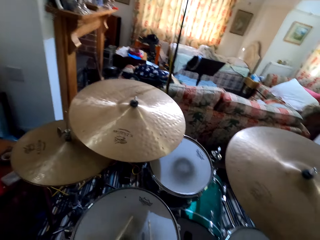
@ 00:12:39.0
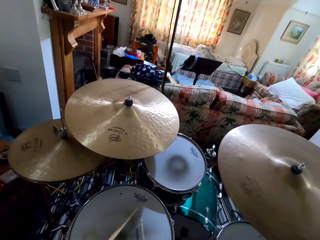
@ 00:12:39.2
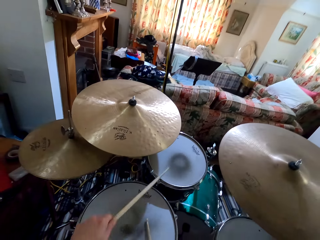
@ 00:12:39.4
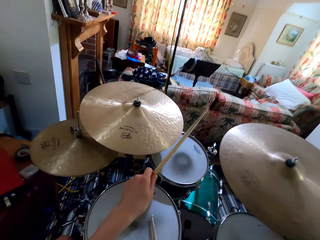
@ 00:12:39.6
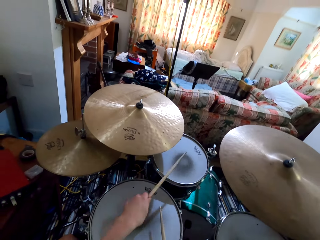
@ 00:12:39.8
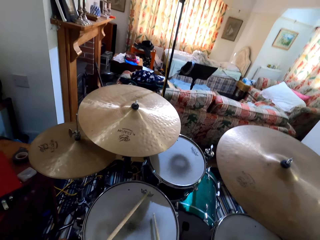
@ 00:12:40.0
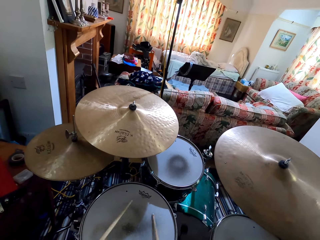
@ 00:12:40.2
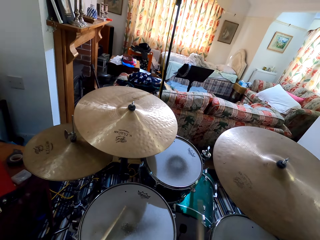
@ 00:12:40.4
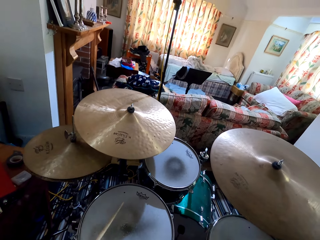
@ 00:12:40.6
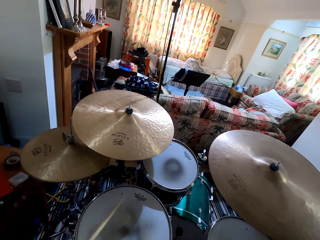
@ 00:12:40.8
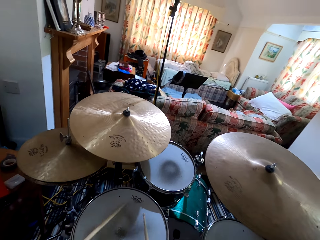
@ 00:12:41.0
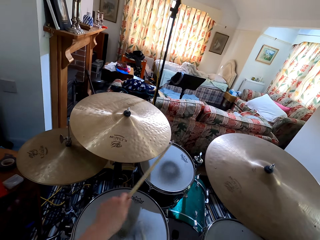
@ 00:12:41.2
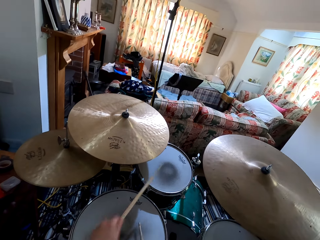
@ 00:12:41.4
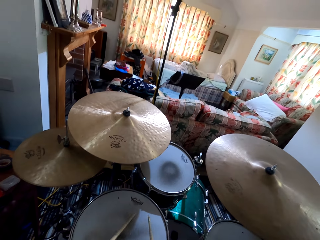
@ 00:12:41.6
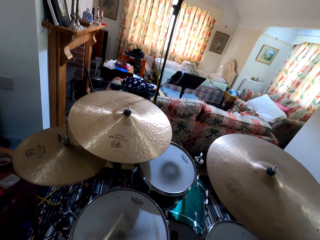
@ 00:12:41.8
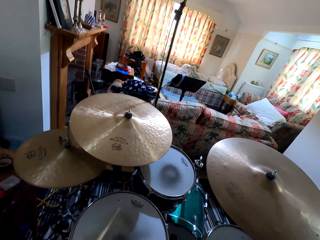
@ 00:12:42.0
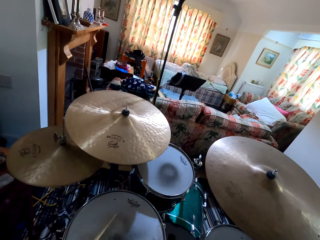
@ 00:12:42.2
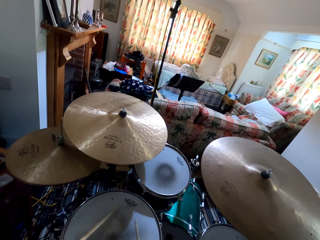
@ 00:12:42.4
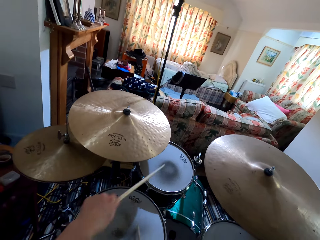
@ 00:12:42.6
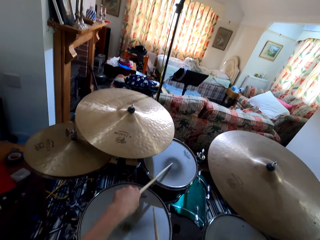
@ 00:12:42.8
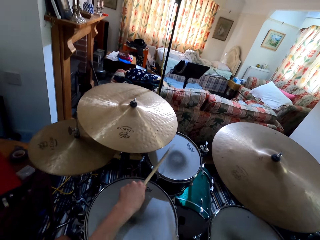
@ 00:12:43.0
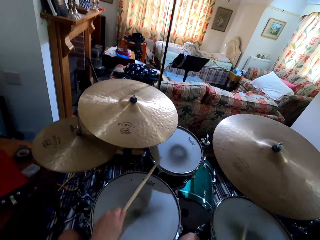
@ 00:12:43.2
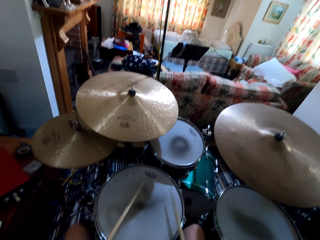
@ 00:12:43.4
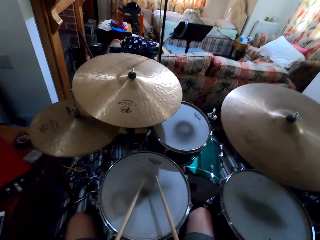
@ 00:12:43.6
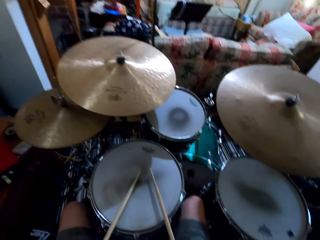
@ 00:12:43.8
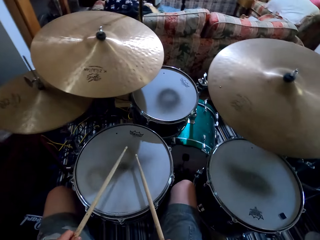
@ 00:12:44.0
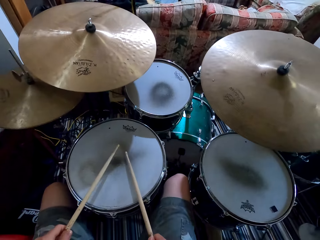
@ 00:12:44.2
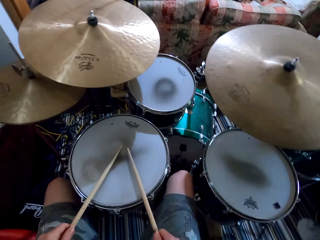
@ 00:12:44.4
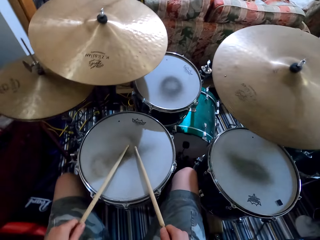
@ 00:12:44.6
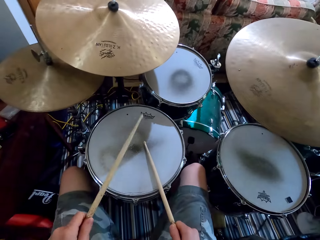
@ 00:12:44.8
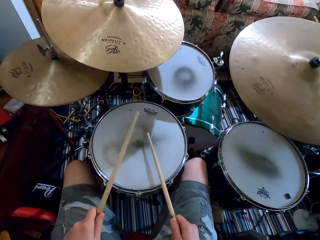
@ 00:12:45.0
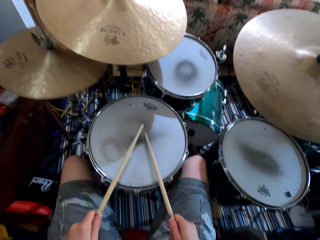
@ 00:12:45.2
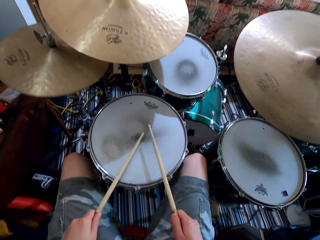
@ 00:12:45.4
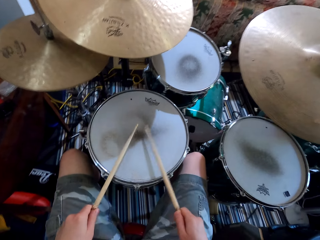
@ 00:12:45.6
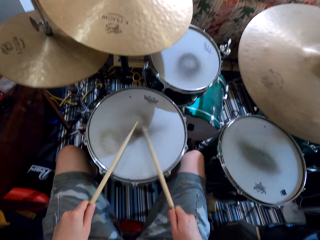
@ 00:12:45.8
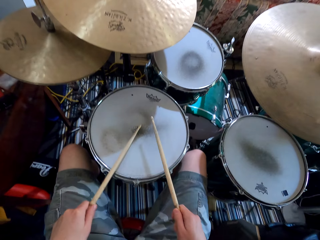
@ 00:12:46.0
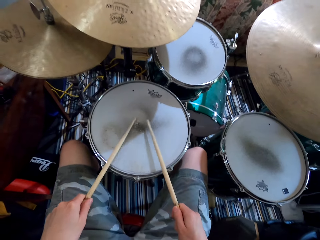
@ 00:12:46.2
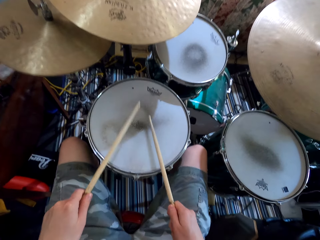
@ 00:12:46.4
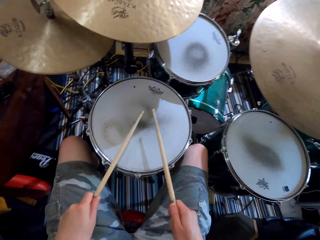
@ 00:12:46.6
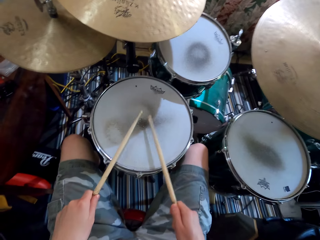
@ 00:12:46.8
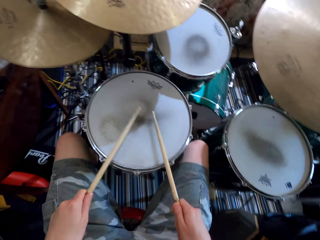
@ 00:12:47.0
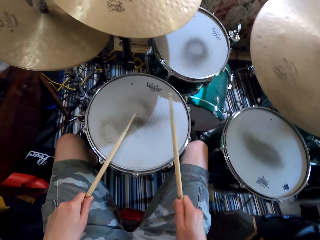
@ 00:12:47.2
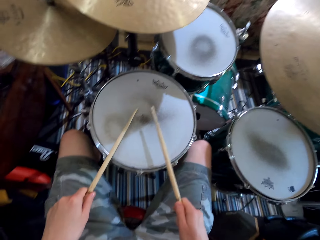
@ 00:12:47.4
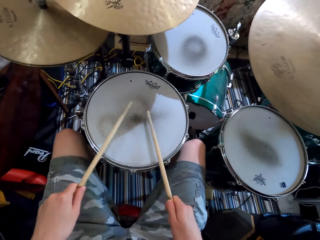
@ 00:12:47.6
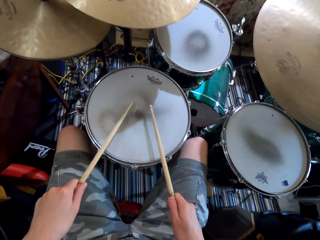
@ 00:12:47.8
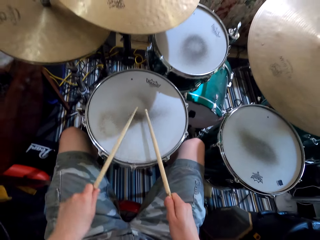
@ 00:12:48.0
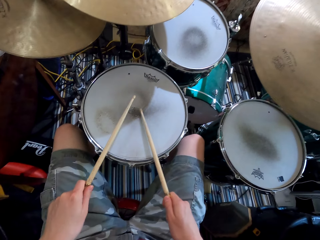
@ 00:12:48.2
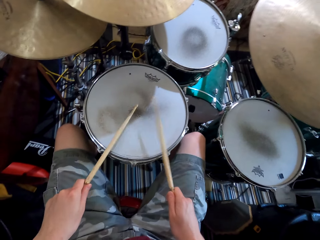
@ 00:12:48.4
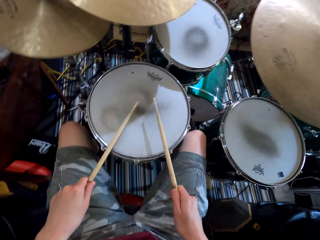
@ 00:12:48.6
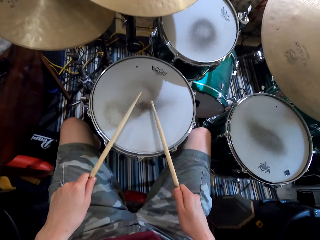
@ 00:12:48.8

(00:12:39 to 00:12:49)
The camera wearer shakes a leg. They play the drum.

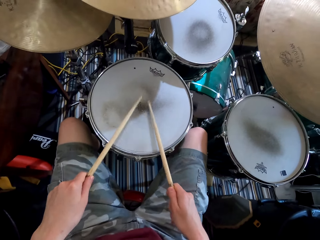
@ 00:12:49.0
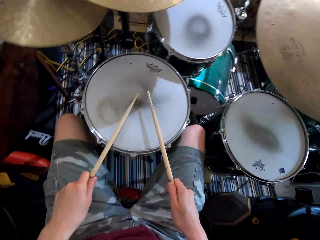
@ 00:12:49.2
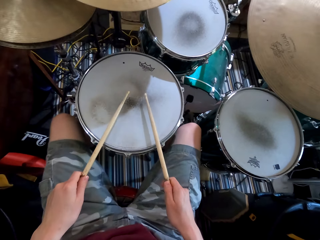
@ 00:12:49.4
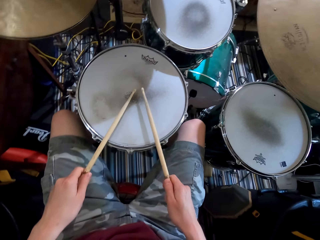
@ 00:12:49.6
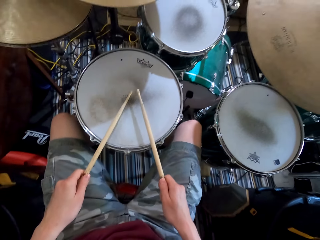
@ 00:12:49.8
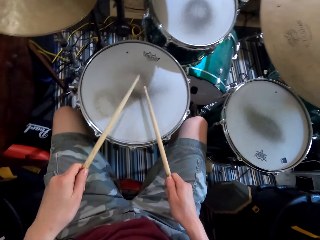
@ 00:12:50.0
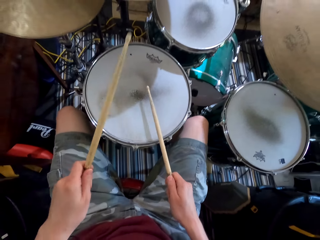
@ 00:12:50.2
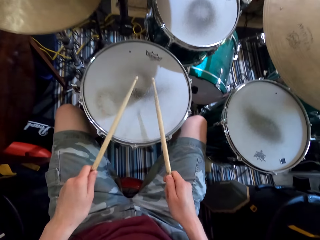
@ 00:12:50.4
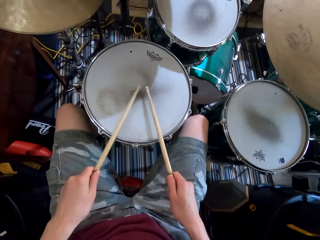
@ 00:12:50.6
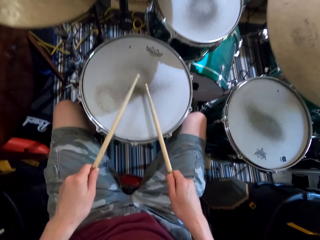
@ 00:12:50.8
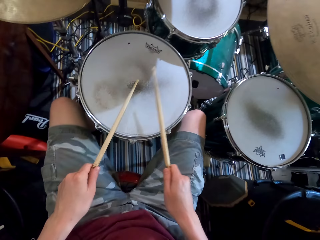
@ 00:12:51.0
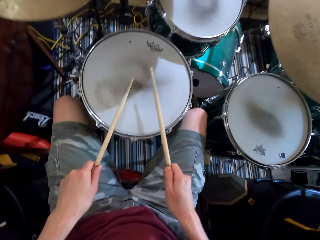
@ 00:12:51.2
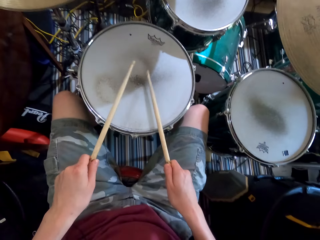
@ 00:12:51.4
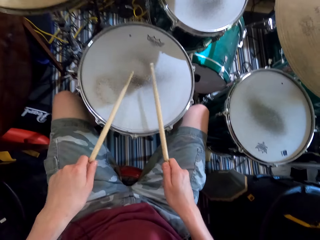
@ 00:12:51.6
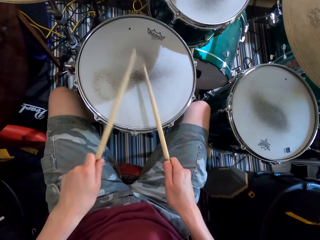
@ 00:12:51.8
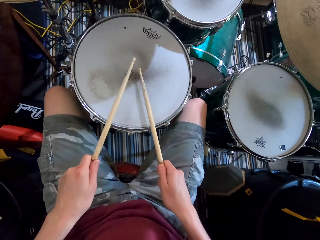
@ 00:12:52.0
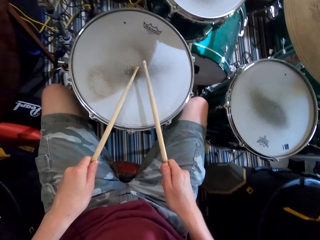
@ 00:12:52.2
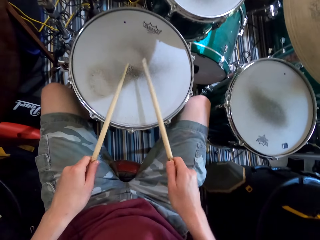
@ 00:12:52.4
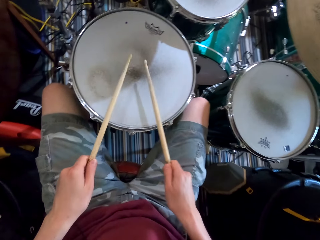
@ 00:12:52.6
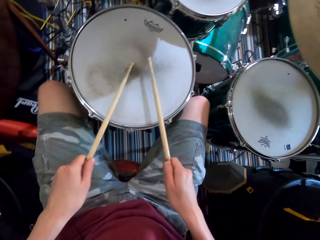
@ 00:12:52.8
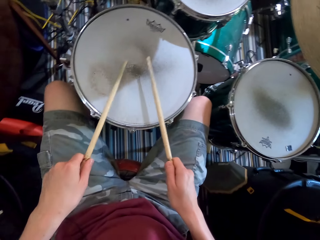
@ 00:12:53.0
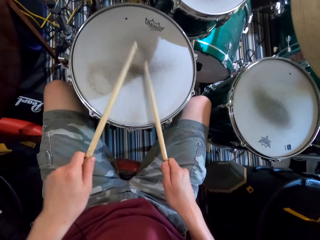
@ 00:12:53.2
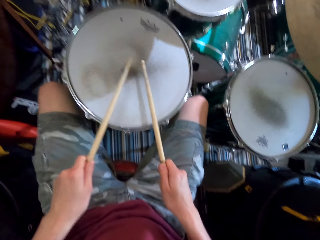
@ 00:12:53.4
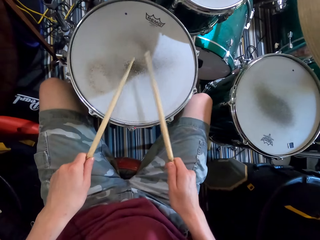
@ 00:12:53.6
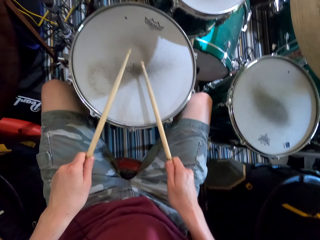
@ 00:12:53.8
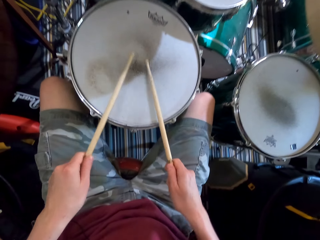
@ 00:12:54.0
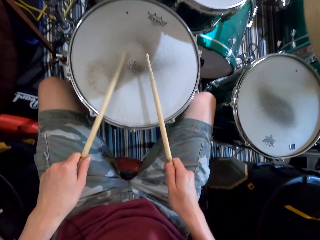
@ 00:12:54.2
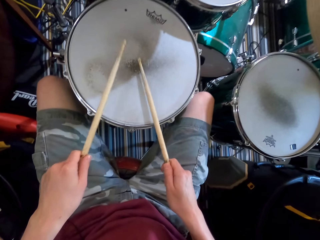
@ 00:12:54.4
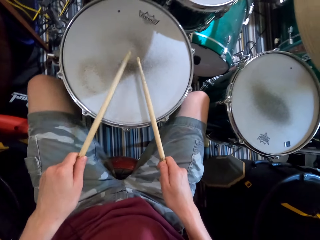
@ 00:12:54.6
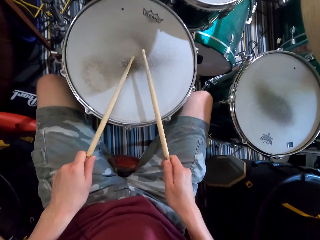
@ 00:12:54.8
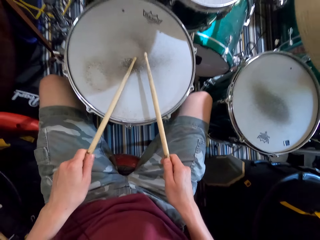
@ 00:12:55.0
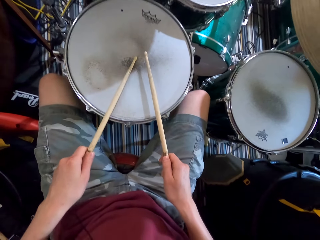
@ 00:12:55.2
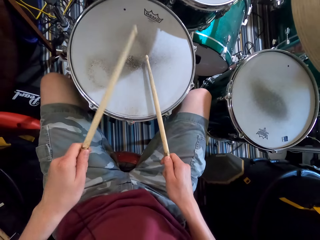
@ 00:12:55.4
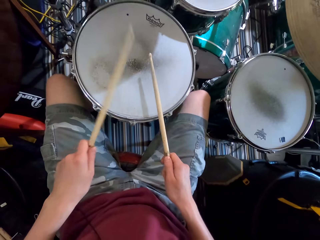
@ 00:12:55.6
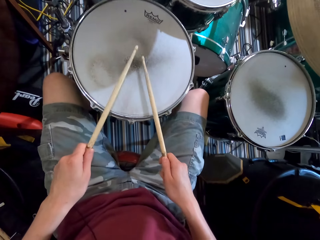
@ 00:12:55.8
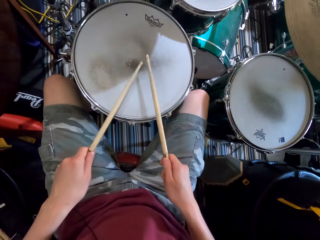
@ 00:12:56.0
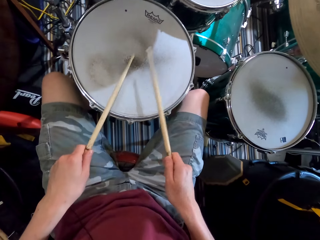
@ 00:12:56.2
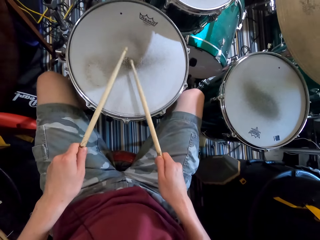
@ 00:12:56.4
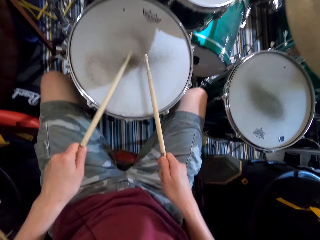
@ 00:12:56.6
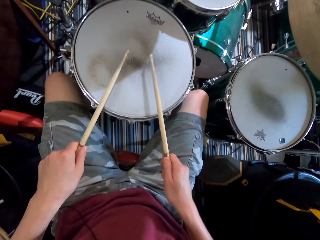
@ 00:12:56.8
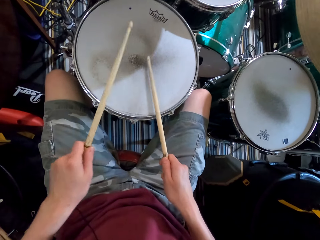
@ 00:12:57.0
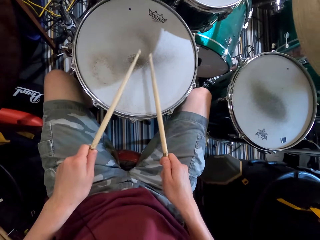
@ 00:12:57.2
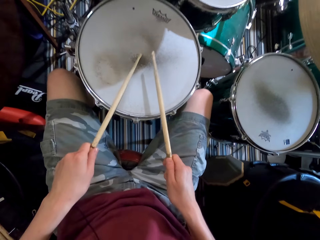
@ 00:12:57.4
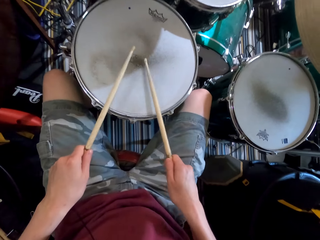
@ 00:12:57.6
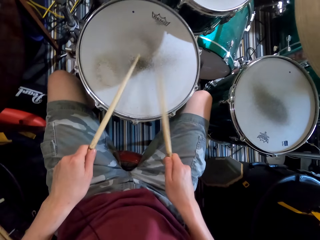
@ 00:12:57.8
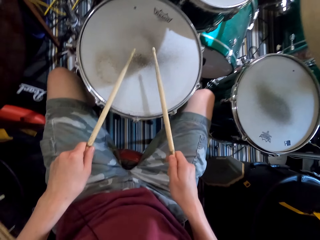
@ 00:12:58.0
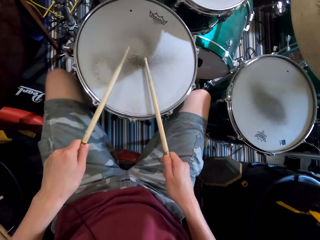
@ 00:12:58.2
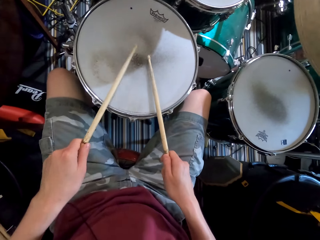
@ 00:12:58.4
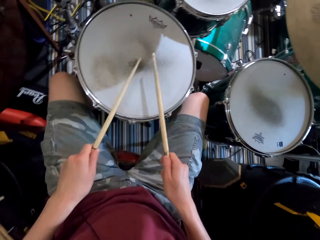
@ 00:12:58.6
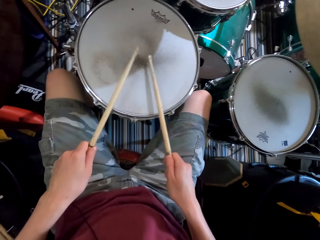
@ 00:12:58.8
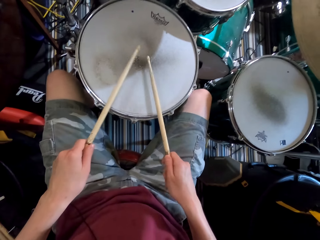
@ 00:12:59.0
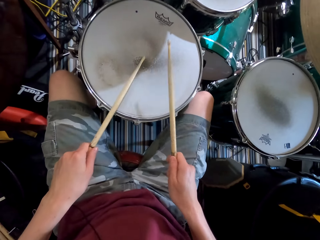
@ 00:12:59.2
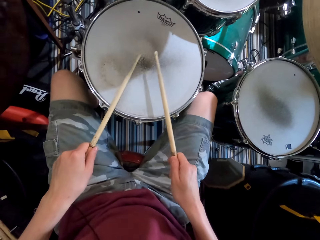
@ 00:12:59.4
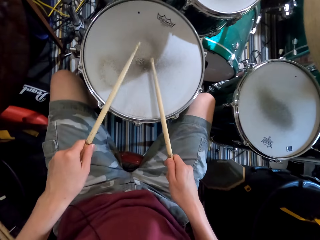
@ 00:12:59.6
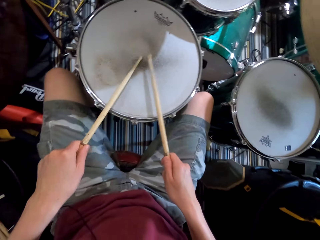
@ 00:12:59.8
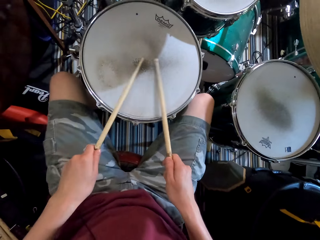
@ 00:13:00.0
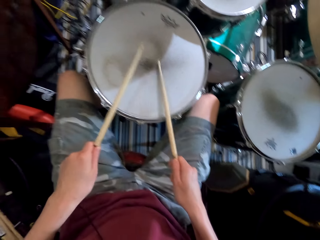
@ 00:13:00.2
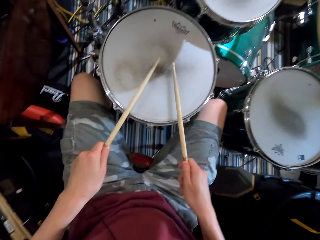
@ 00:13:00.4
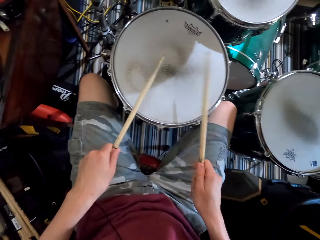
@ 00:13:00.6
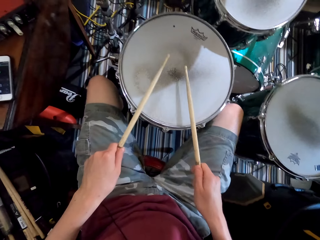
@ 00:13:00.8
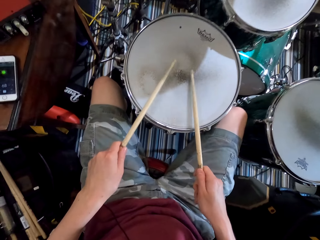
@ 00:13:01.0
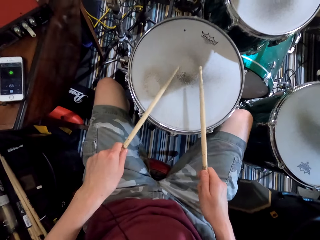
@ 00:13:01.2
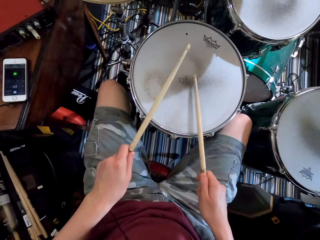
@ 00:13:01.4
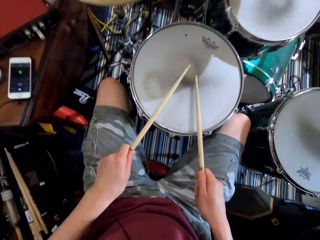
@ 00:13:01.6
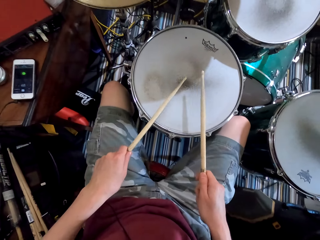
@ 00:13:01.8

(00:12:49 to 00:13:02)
The camera wearer shakes legs. They play the drums. They shake a leg. They play the drums.
